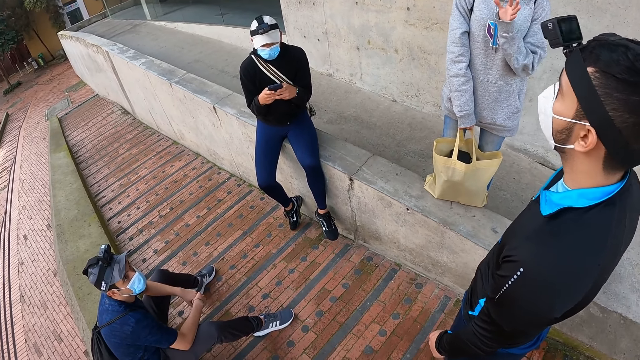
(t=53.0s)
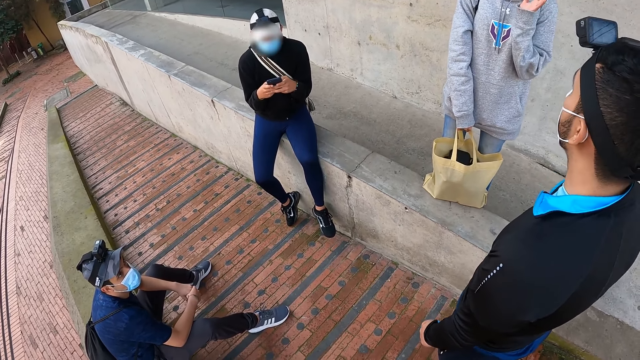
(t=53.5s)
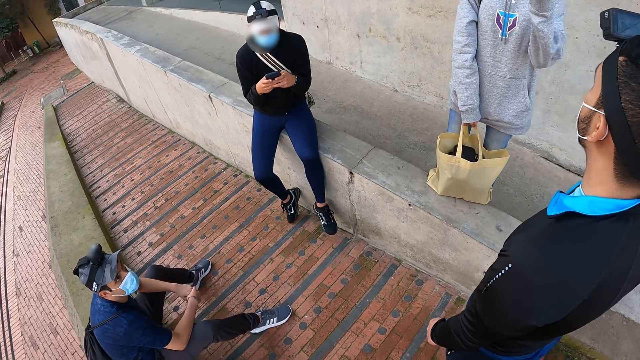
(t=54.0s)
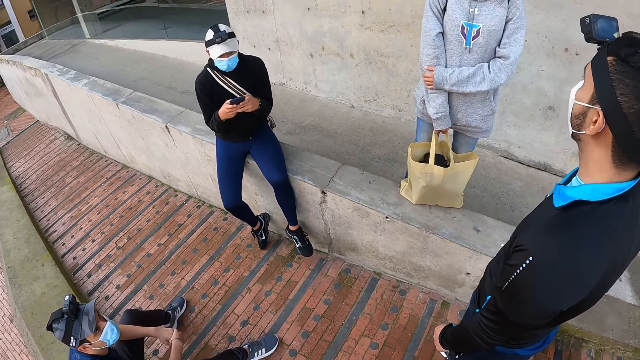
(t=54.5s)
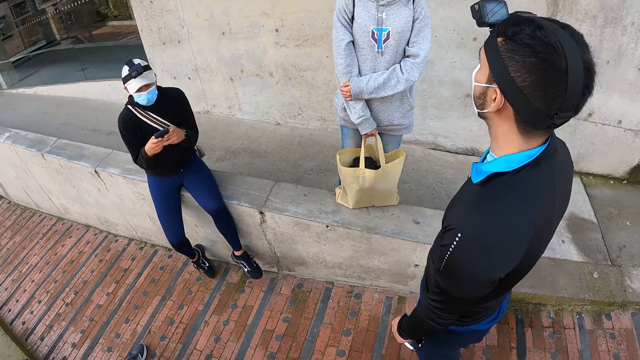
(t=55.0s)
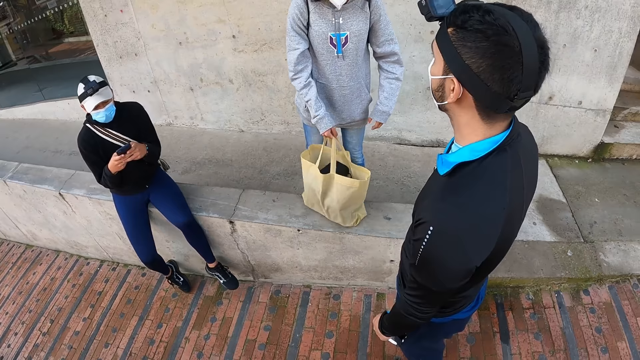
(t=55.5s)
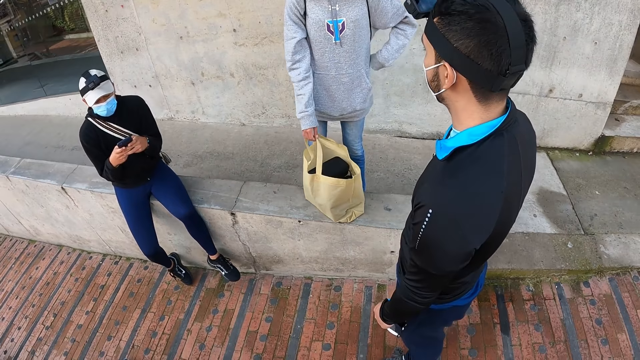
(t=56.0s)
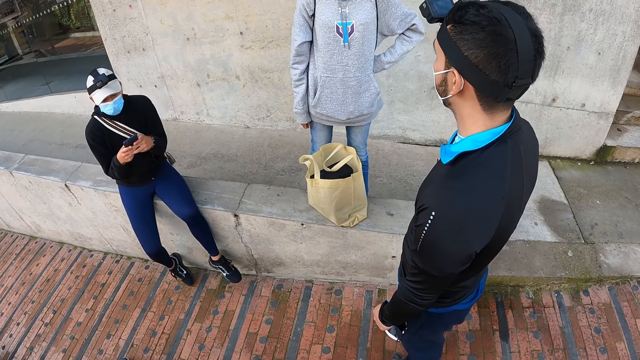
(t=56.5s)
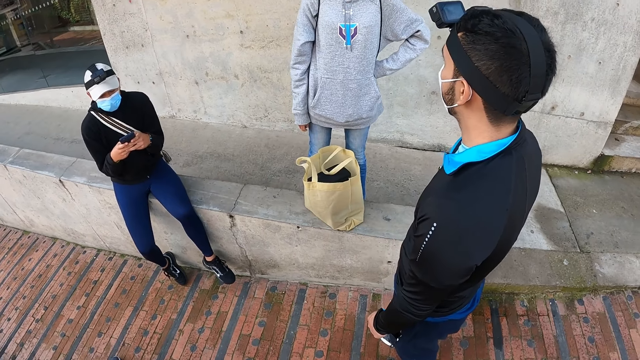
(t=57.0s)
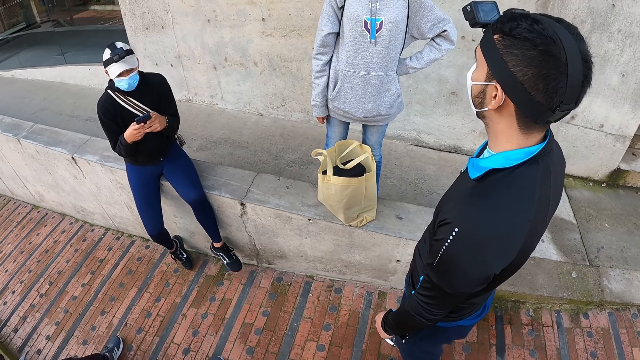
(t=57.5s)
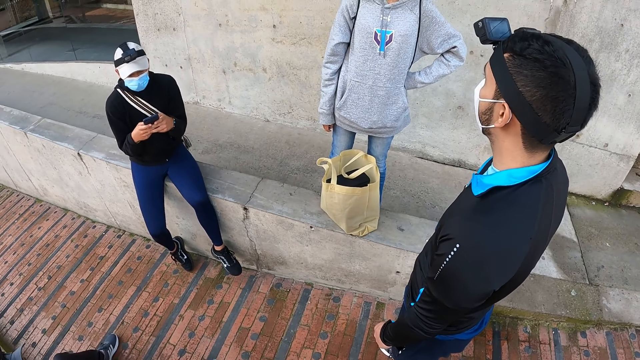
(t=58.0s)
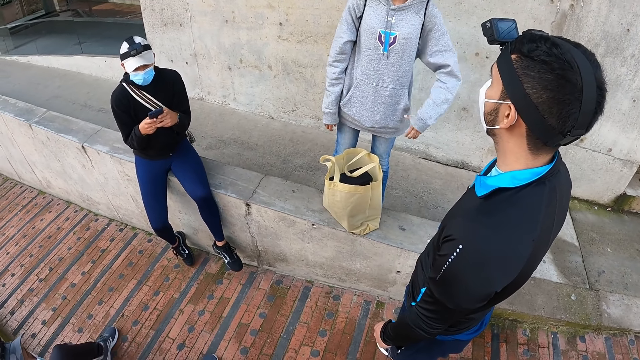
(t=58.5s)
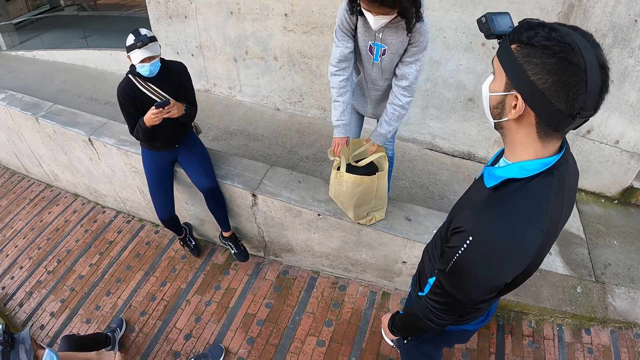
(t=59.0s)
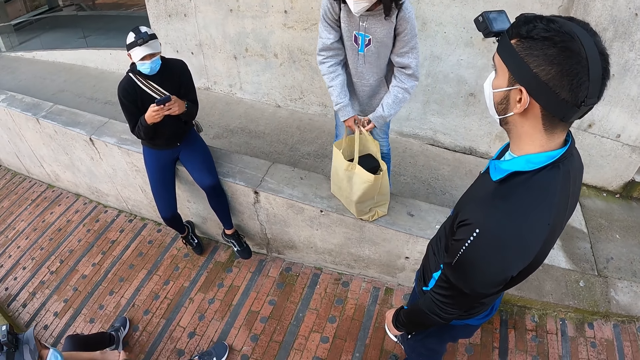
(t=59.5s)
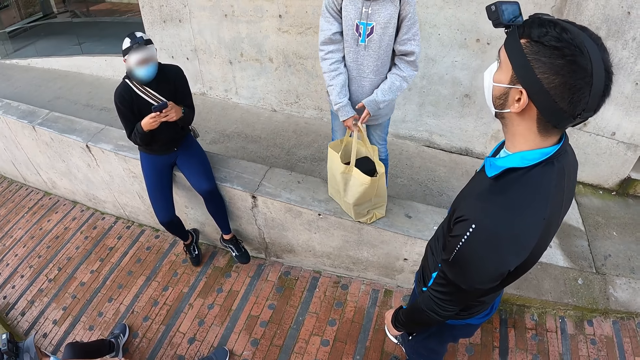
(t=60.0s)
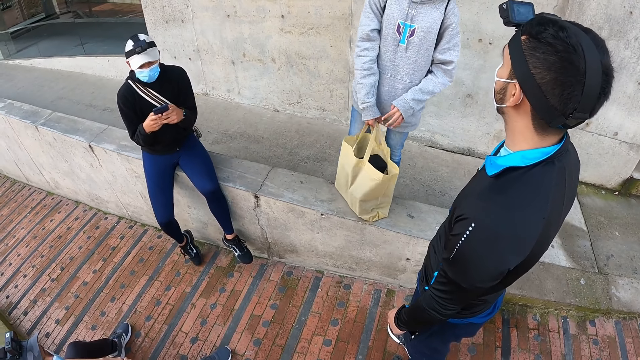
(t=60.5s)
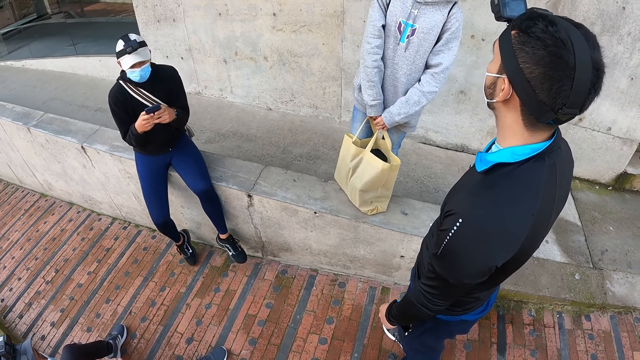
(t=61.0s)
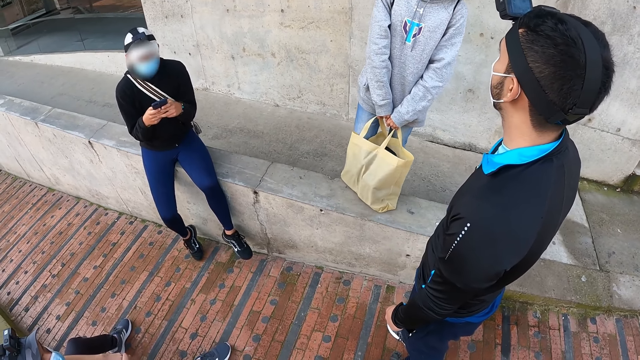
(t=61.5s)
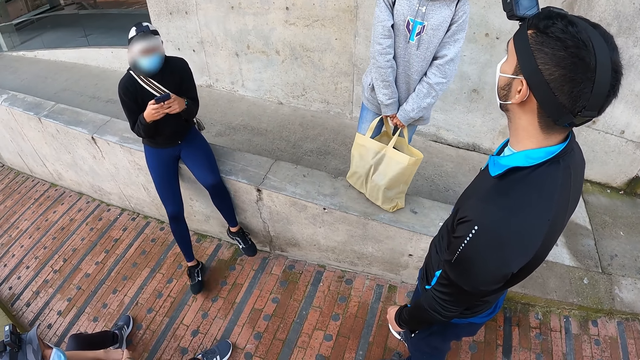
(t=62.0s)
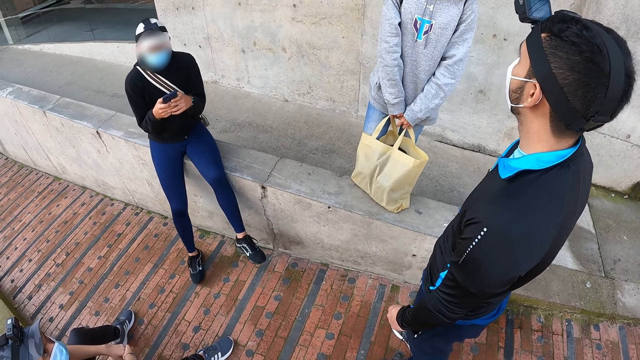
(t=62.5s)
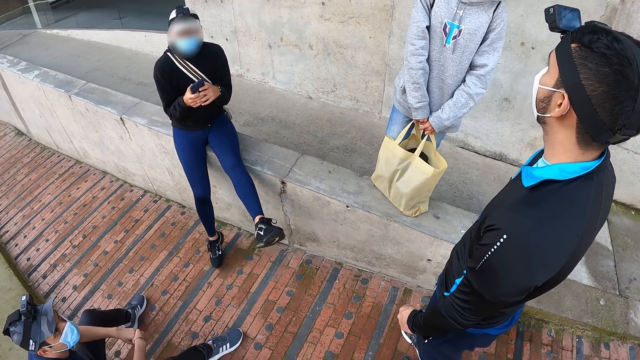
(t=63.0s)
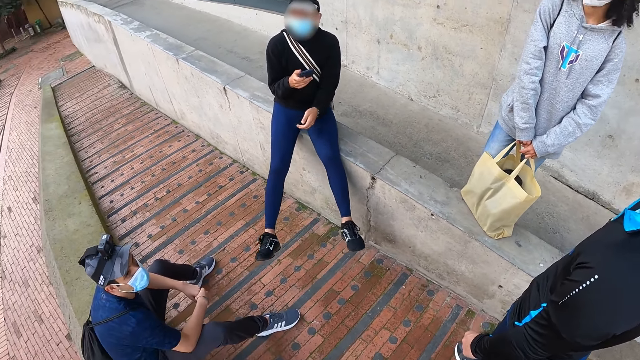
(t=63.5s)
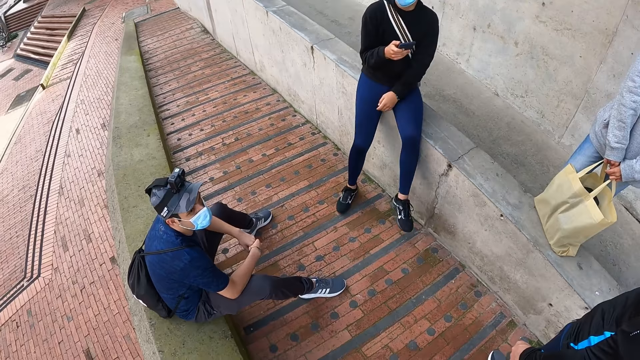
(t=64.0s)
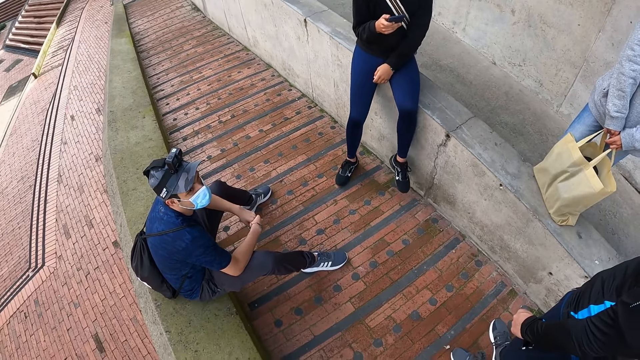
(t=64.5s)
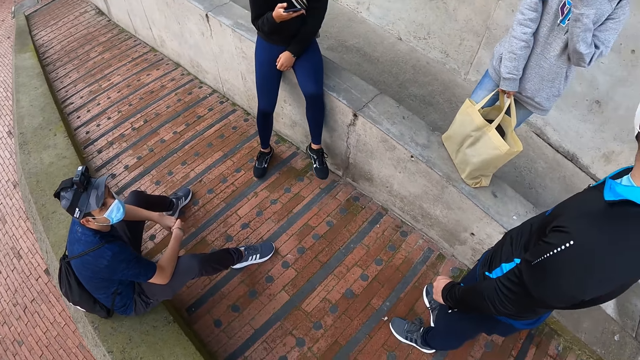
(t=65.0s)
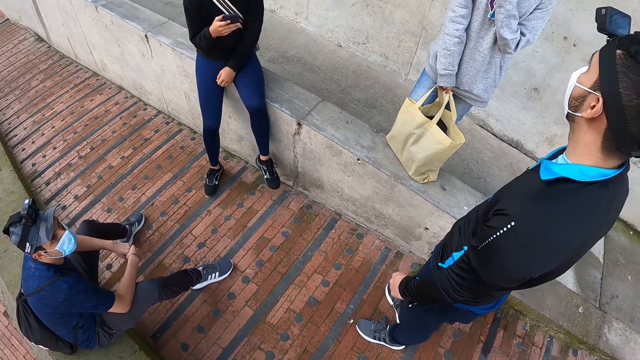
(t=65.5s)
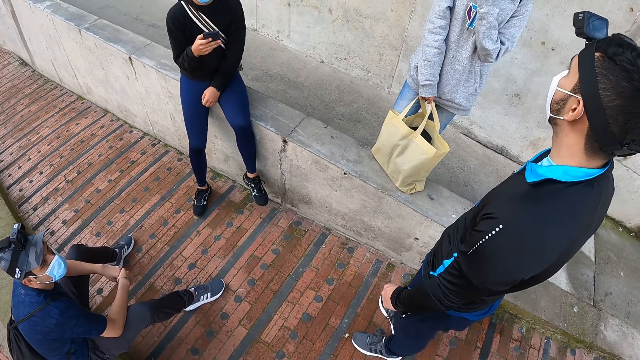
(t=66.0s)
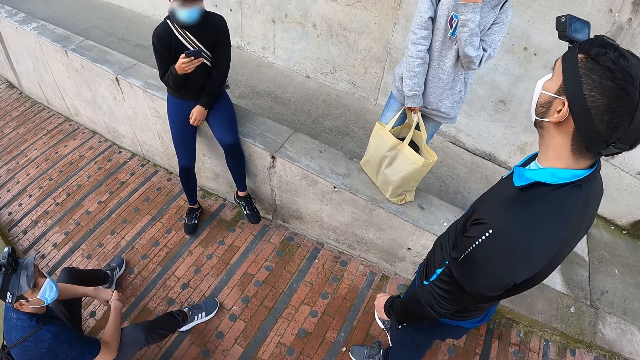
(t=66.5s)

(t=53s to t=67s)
A woman places her left hand on her right elbow. She moves a container bag on the concrete with her right hand. She places the container bag on the concrete with her right hand. She places her left hand on her hip. She holds the handle of the container bag on the concrete with both hands. A man swings his legs. The man operates a phone with his right hand. The woman touches her facemask with her left hand.

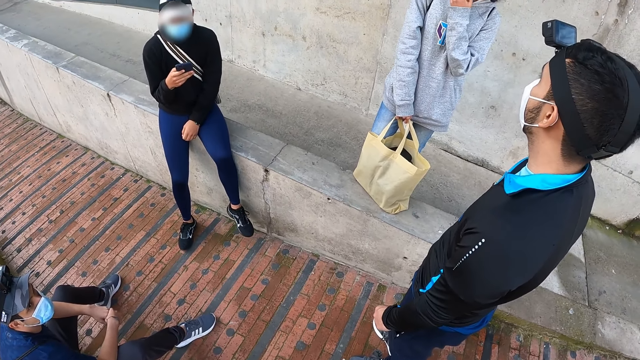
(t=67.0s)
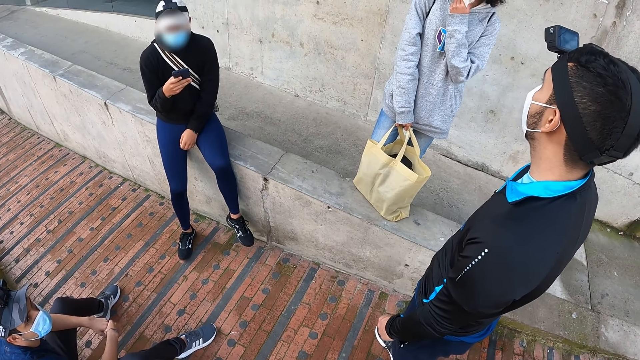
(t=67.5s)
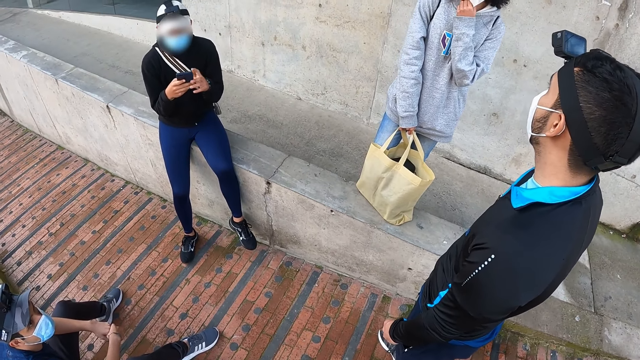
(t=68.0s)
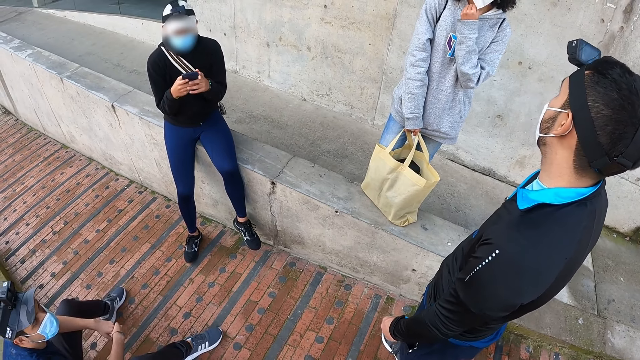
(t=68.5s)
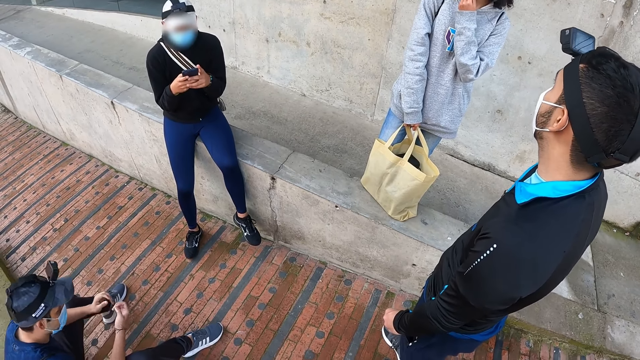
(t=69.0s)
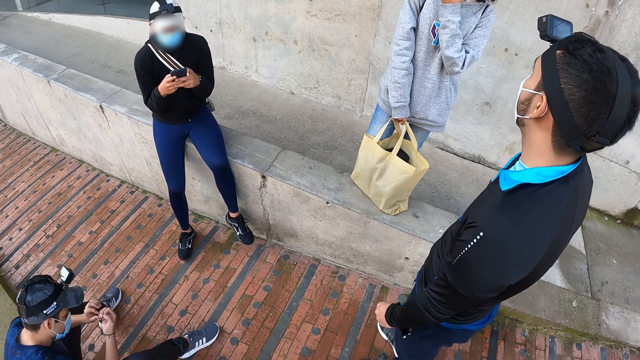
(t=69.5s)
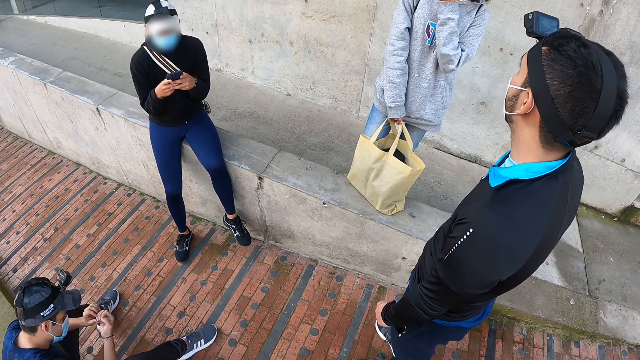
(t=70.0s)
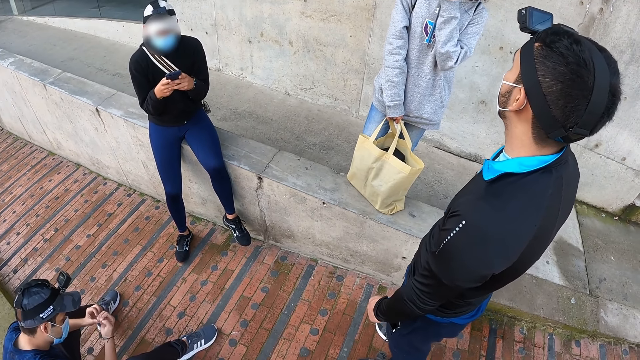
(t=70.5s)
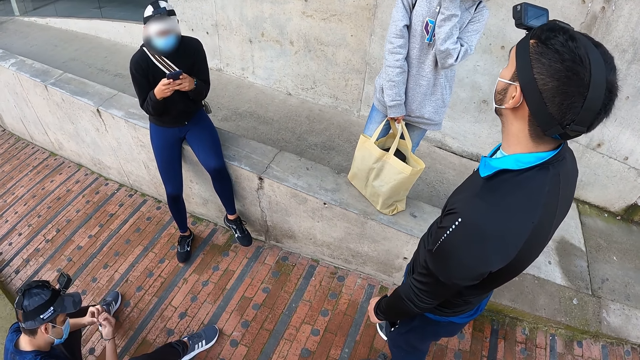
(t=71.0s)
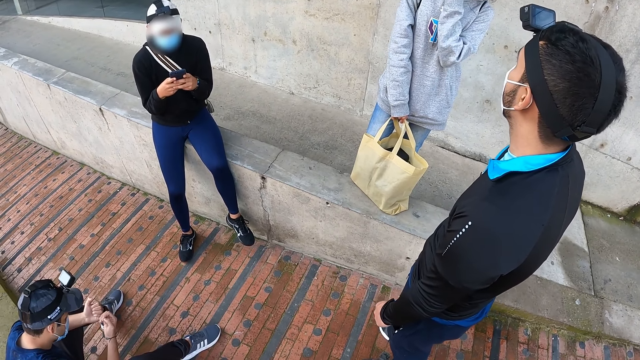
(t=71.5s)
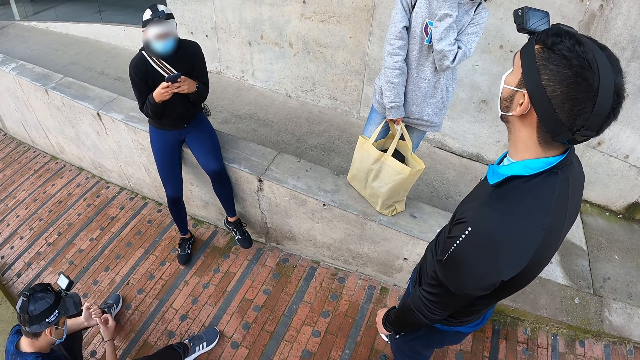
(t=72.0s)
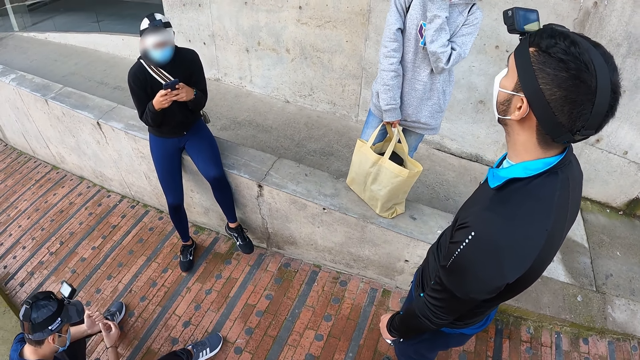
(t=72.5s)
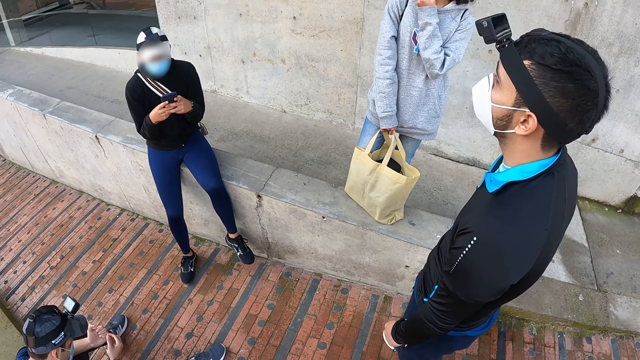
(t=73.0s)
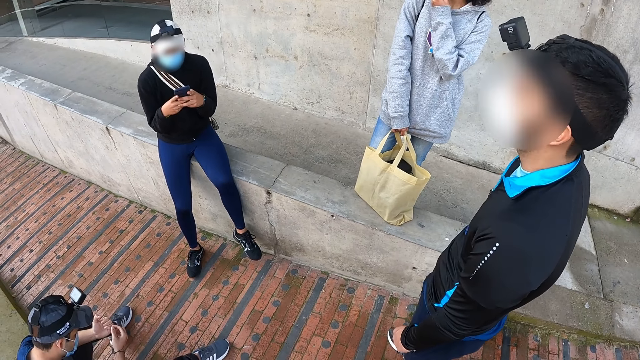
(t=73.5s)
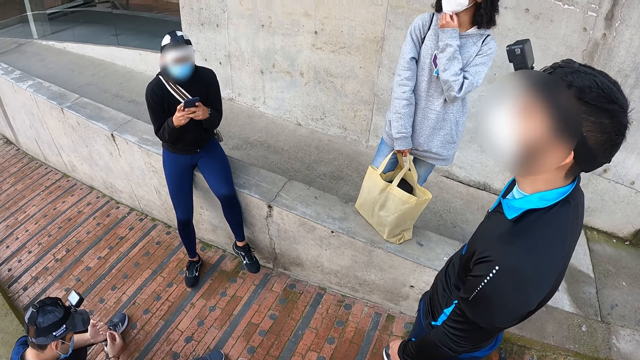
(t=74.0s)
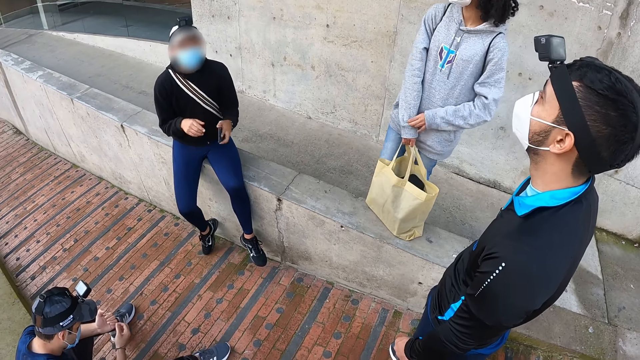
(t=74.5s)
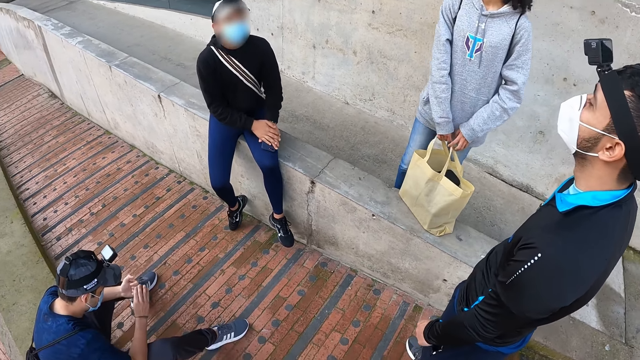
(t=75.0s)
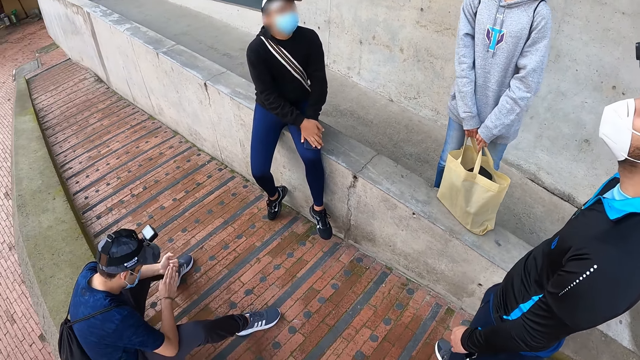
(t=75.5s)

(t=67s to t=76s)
A man operates a phone with both hands. The camera wearer interacts with a woman and another man.
